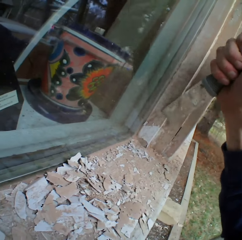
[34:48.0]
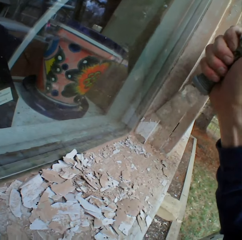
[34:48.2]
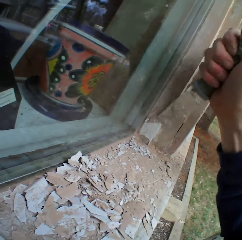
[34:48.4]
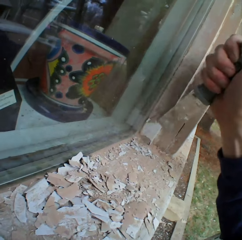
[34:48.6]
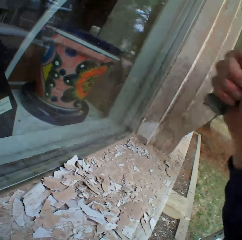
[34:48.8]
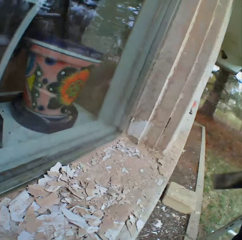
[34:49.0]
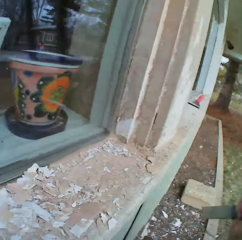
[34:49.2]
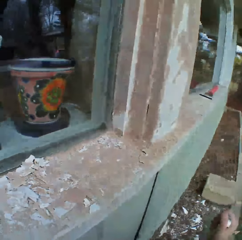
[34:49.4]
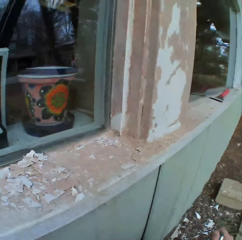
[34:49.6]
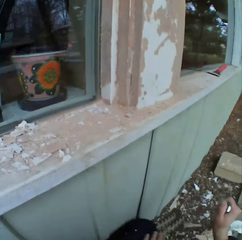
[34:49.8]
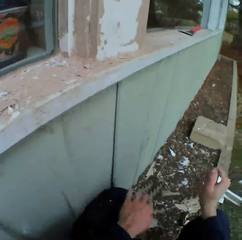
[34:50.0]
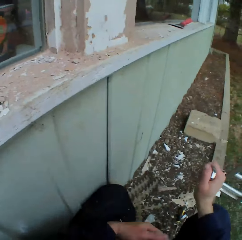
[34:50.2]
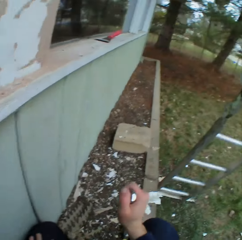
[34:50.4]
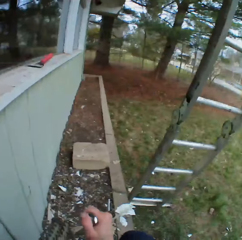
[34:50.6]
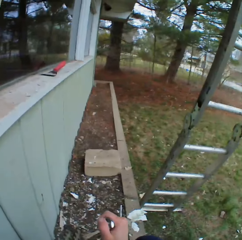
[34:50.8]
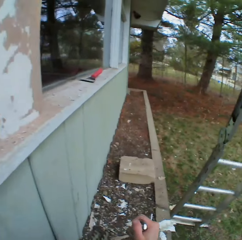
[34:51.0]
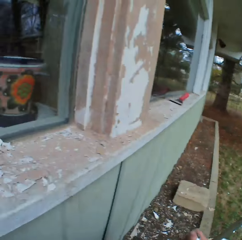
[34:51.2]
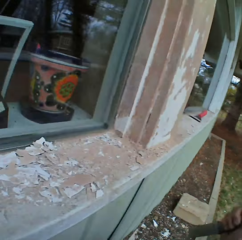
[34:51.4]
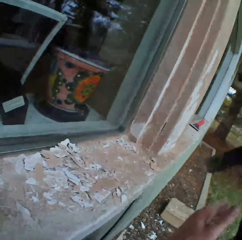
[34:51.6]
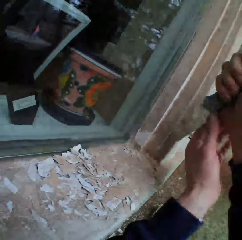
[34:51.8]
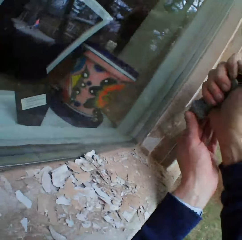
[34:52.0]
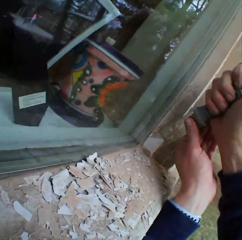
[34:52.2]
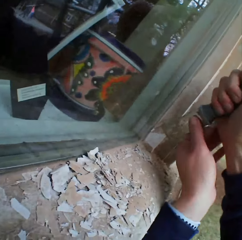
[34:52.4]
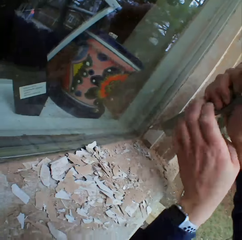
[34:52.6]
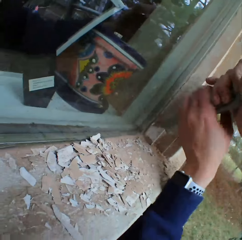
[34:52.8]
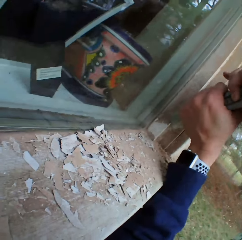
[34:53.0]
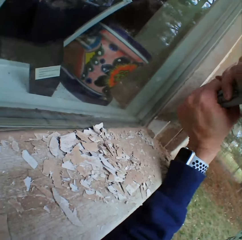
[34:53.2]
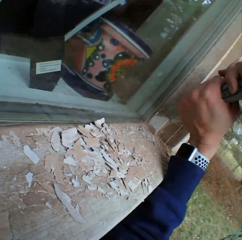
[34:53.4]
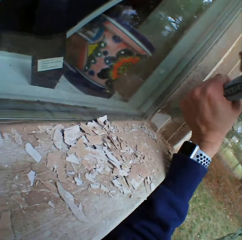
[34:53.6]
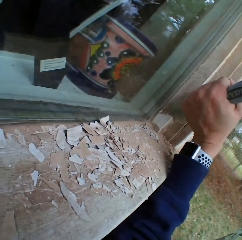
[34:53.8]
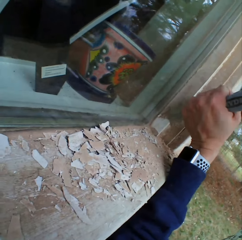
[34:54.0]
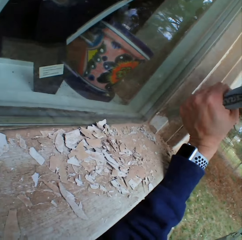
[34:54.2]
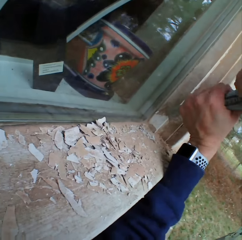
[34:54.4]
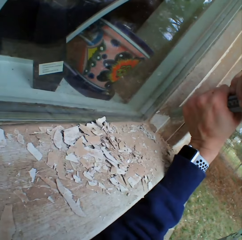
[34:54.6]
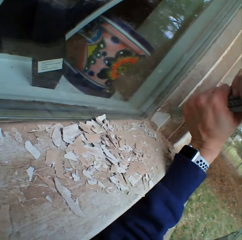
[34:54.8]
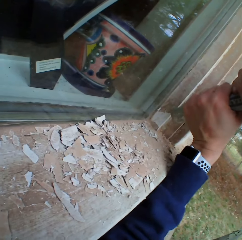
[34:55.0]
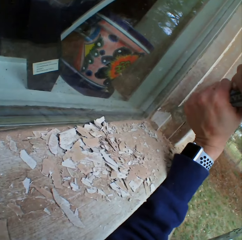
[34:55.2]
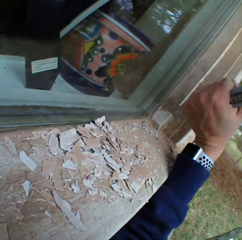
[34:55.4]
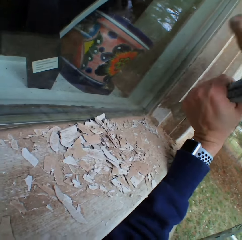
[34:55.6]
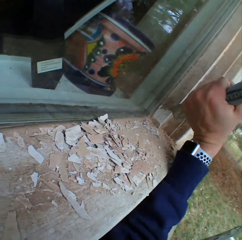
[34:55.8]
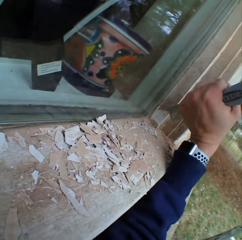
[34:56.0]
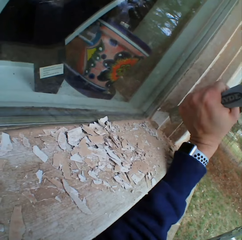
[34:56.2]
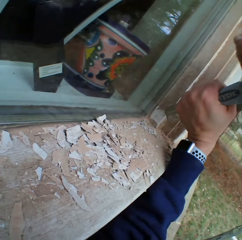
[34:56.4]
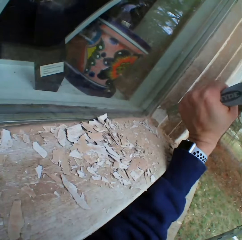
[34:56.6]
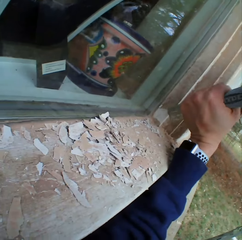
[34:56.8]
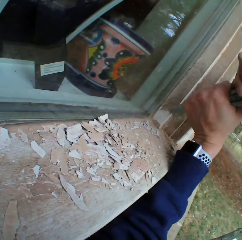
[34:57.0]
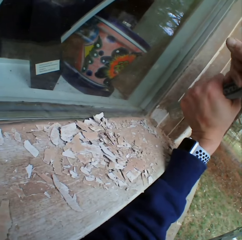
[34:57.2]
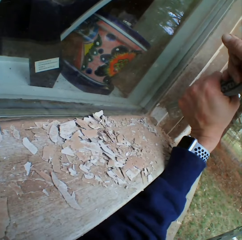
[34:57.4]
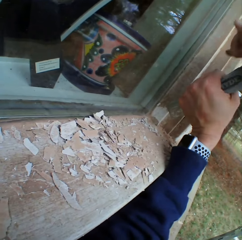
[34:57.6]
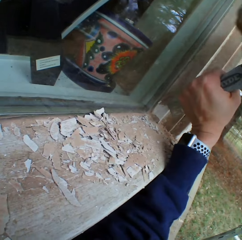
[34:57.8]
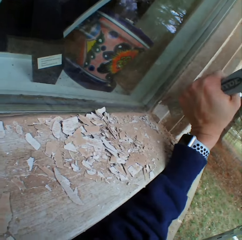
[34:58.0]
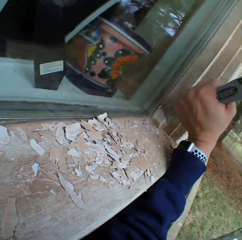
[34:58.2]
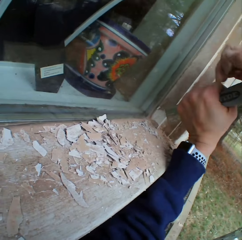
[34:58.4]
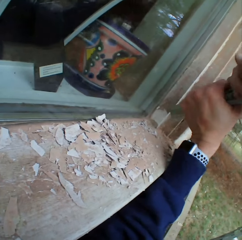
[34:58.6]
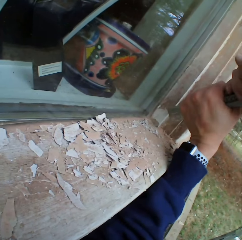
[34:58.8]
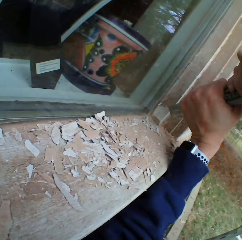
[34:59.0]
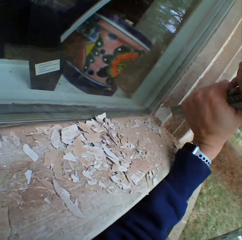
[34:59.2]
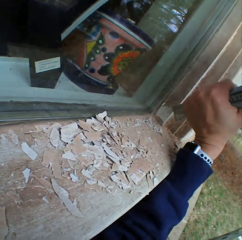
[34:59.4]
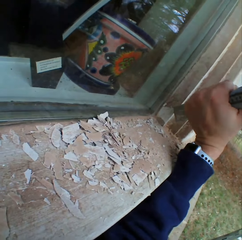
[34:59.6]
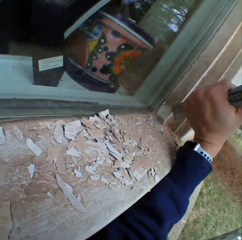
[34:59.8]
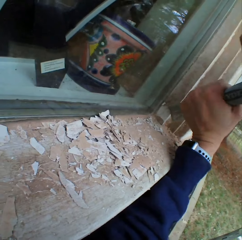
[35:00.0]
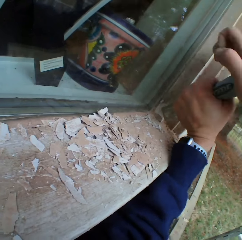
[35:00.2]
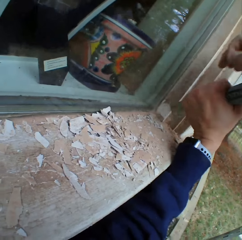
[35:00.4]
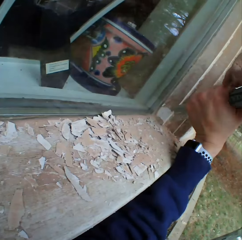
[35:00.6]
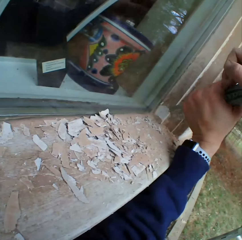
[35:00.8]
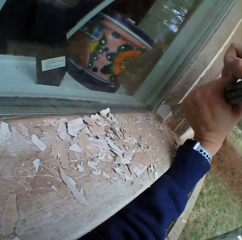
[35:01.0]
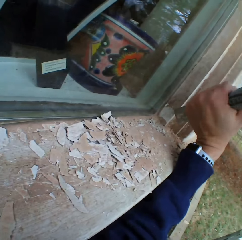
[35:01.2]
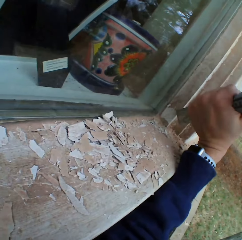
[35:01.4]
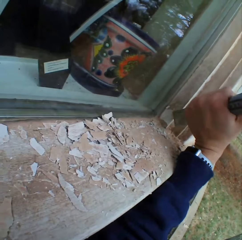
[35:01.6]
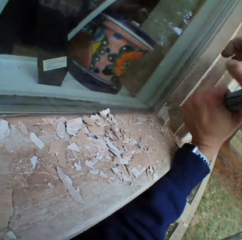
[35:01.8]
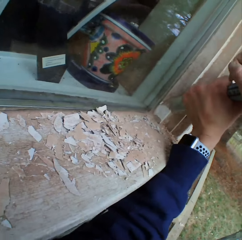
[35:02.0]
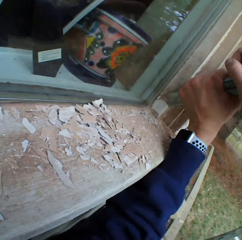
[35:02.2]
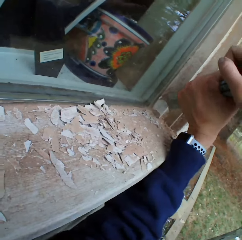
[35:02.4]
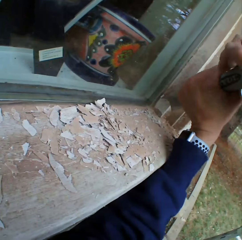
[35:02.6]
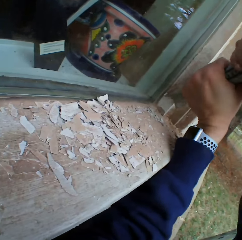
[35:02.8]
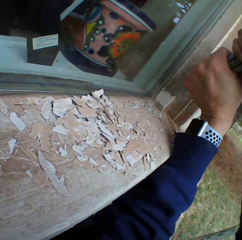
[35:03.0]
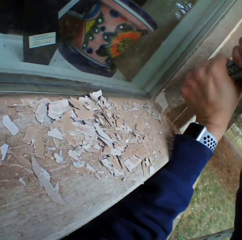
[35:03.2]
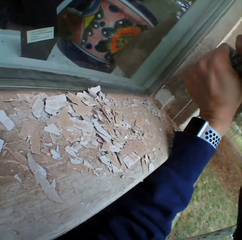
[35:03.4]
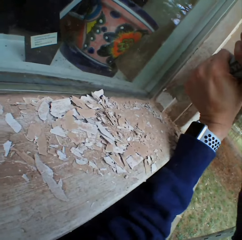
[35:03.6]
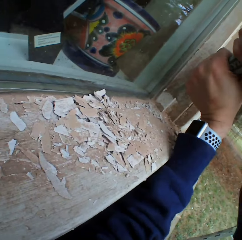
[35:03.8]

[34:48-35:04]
The camera wearer wipes off the paint particles on his trousers. He scrapes the surface. He hits the metal scraper with his right hand.

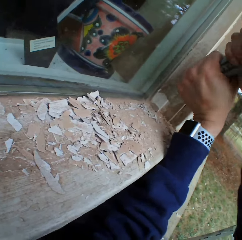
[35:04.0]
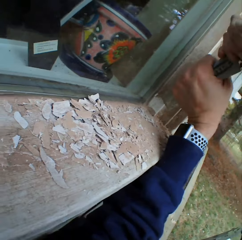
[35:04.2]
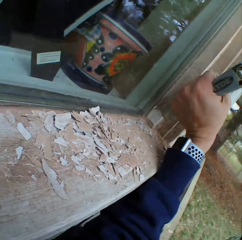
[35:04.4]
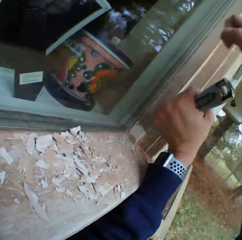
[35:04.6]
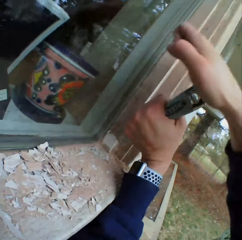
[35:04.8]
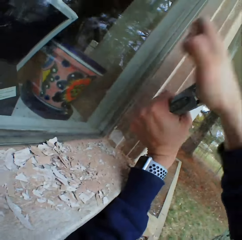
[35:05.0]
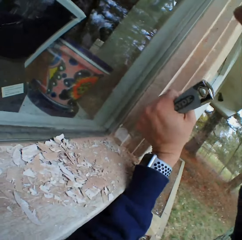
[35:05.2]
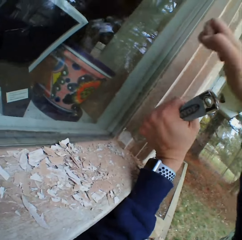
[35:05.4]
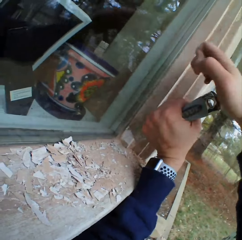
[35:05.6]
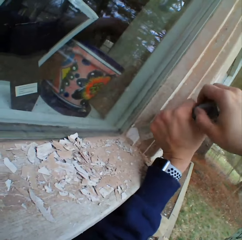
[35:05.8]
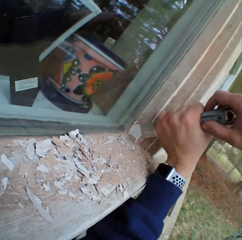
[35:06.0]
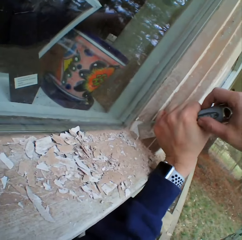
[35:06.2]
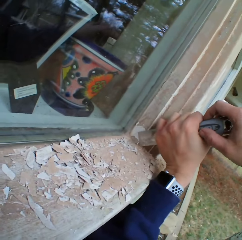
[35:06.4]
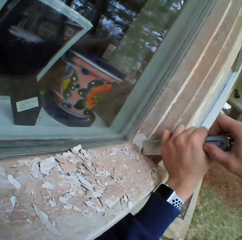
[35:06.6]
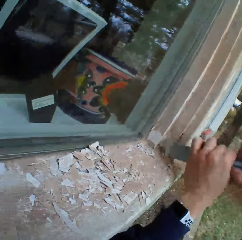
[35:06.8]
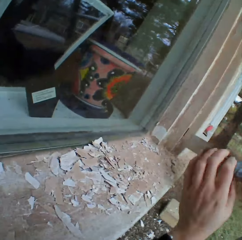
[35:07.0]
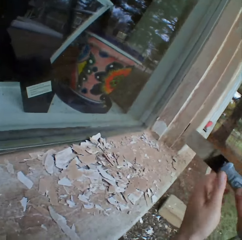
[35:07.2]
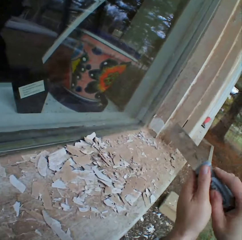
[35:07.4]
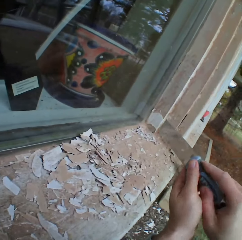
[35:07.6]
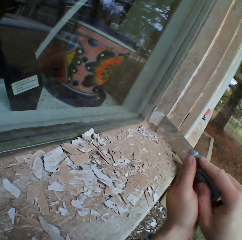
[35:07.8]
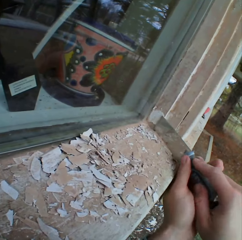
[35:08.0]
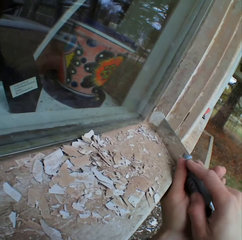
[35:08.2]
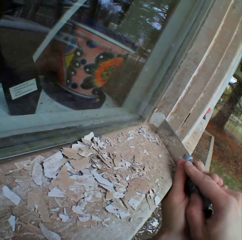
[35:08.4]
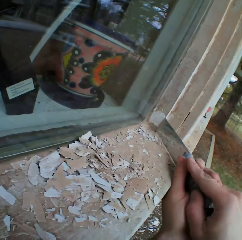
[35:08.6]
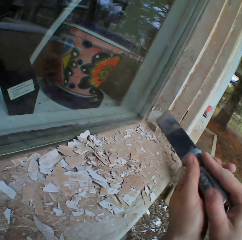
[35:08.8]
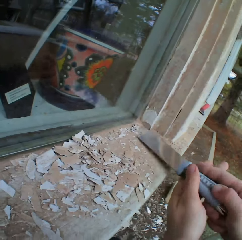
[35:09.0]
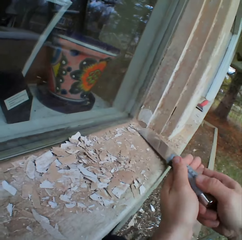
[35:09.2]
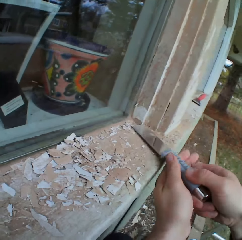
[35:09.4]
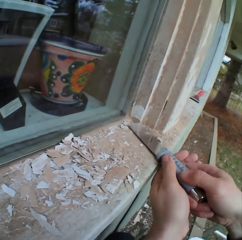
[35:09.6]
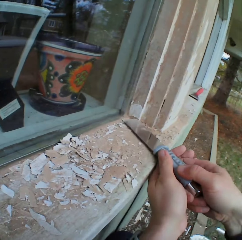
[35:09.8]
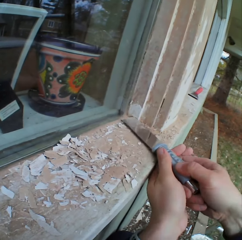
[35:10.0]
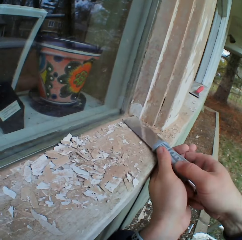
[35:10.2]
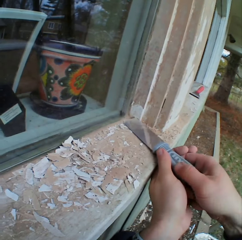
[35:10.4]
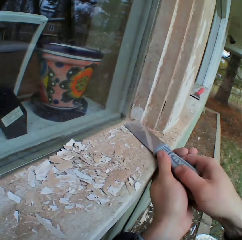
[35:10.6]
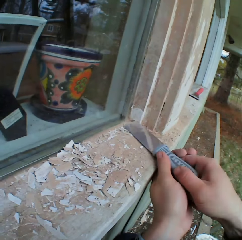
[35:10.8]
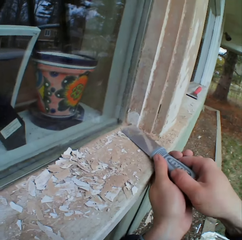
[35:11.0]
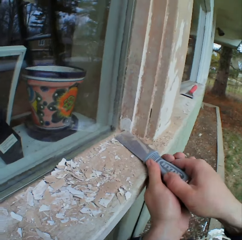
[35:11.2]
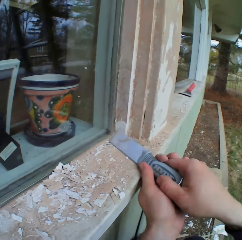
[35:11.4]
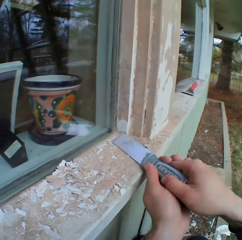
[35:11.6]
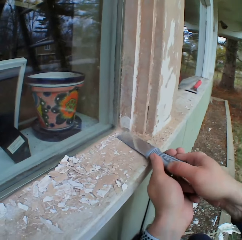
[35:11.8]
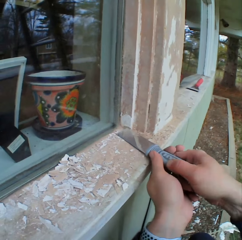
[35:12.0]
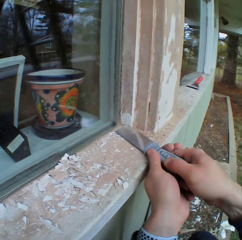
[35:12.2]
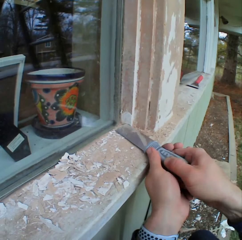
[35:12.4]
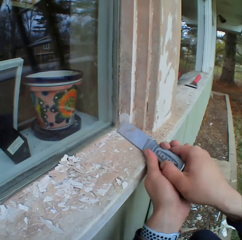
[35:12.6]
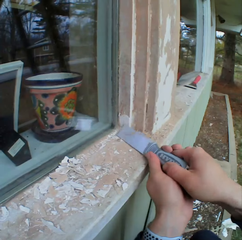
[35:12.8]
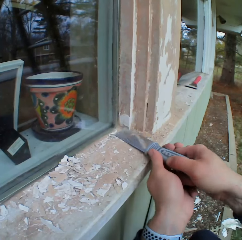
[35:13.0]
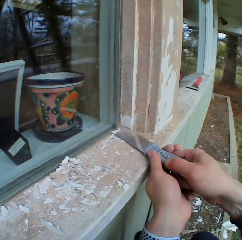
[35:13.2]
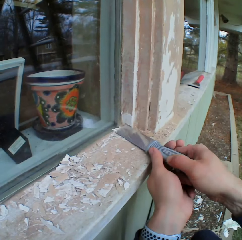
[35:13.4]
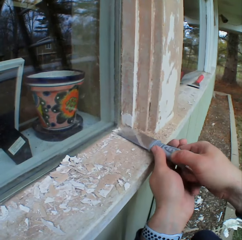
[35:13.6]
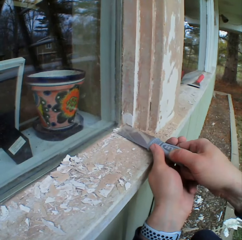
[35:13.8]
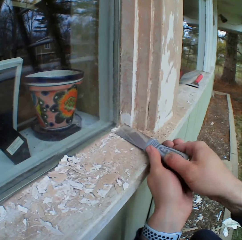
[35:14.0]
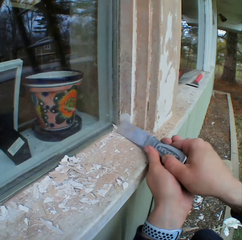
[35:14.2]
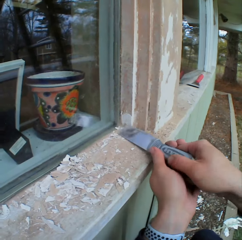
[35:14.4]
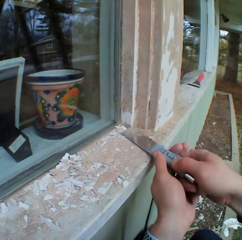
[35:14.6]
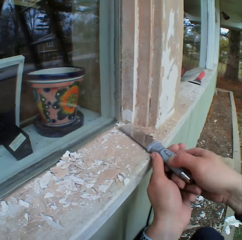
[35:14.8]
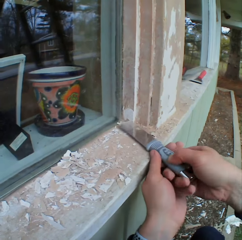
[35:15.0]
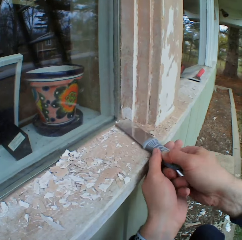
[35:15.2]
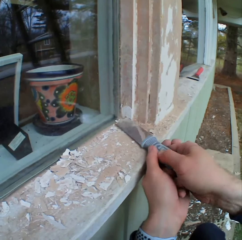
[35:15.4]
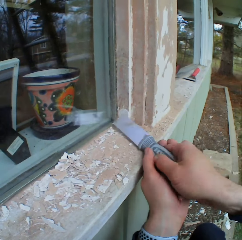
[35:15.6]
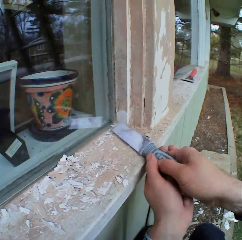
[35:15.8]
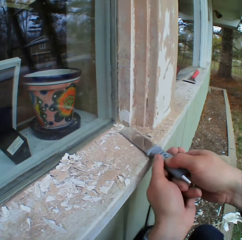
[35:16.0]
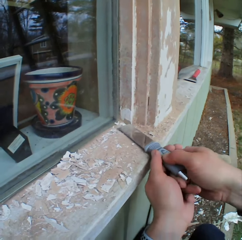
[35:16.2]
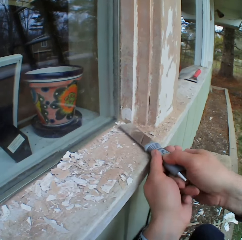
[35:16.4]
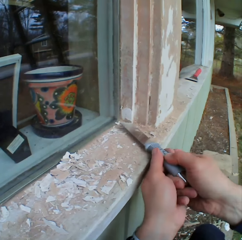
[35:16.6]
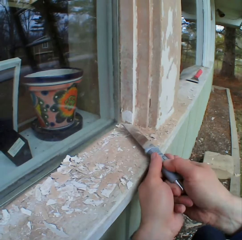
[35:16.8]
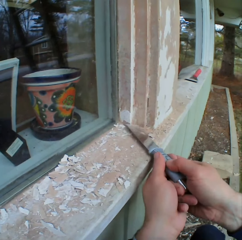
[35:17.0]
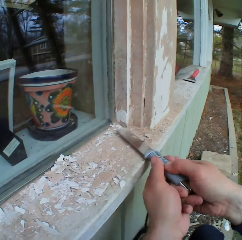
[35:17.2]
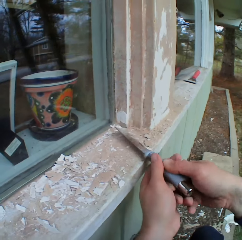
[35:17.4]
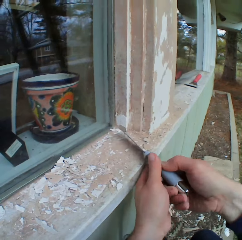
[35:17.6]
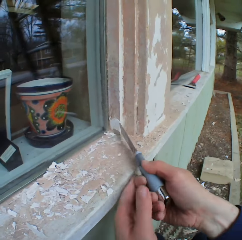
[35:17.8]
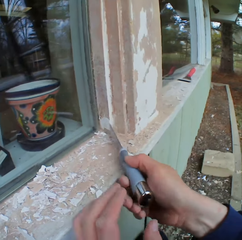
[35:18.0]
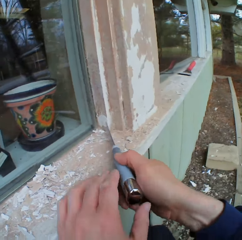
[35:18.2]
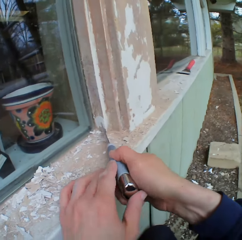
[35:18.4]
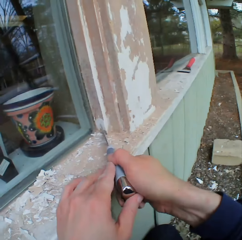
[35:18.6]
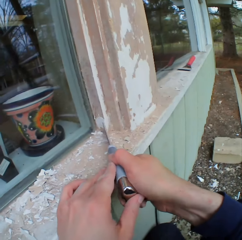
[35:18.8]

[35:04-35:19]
The camera wearer removes the dried paint with the metal scraper.
